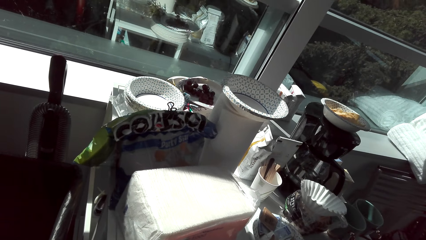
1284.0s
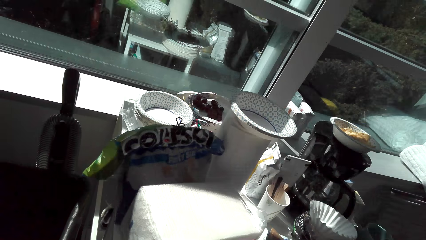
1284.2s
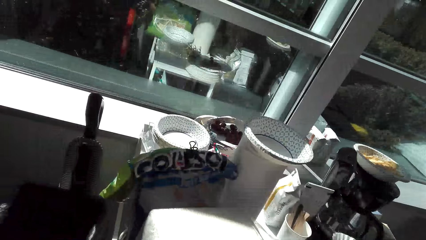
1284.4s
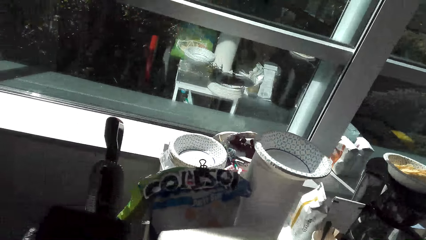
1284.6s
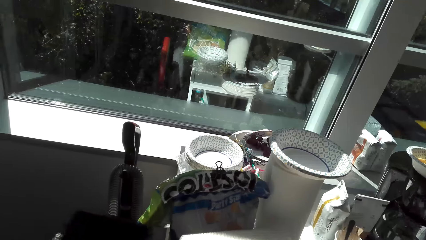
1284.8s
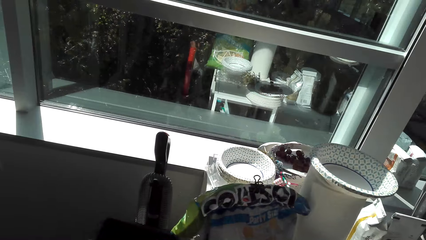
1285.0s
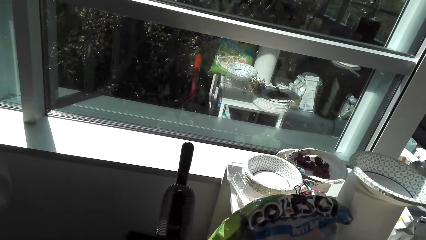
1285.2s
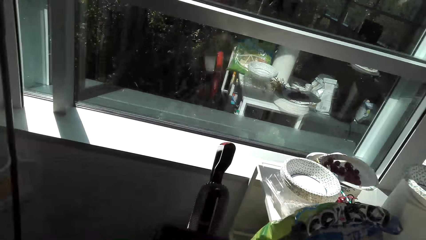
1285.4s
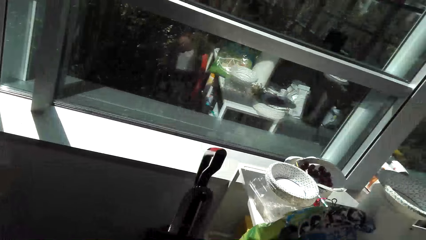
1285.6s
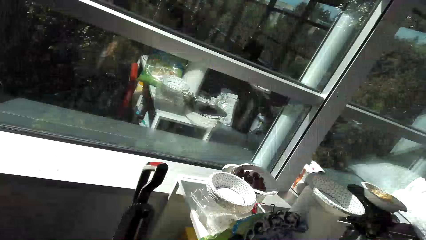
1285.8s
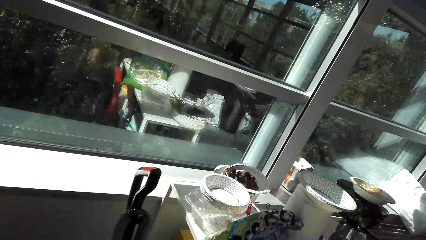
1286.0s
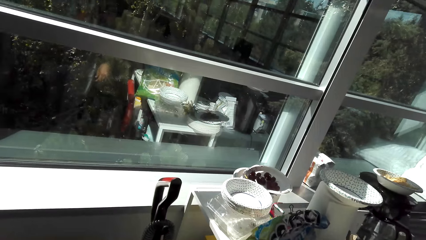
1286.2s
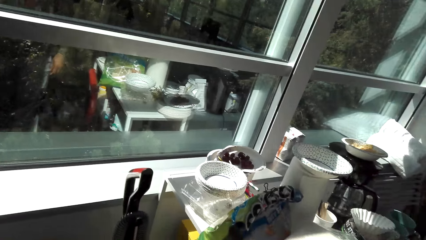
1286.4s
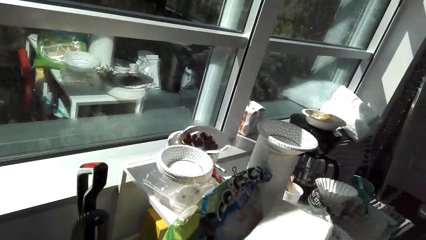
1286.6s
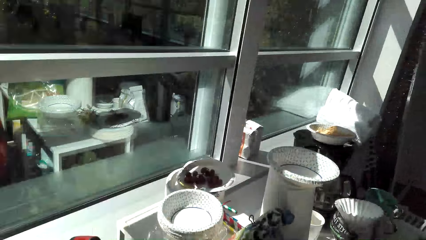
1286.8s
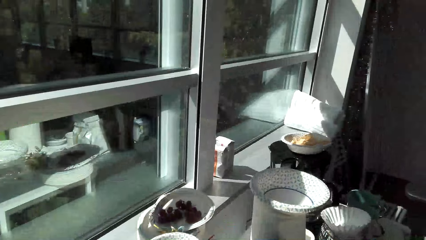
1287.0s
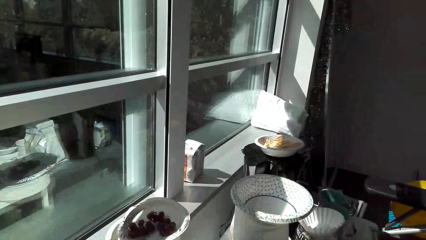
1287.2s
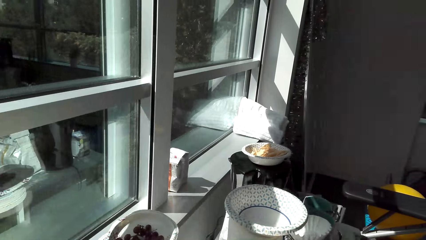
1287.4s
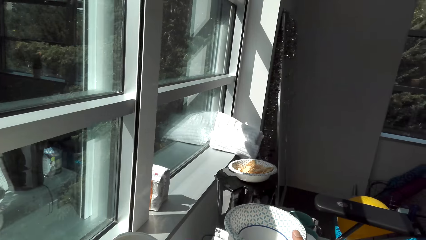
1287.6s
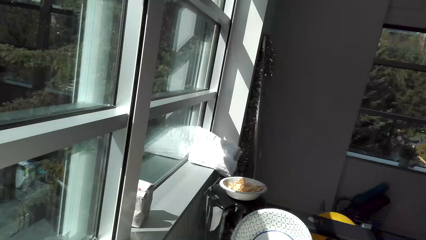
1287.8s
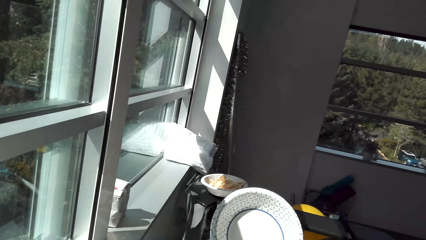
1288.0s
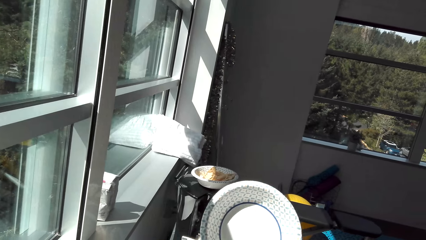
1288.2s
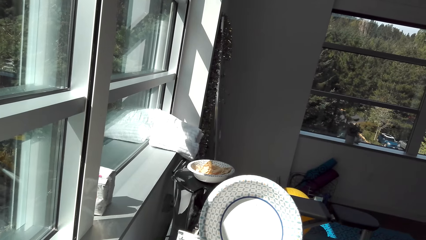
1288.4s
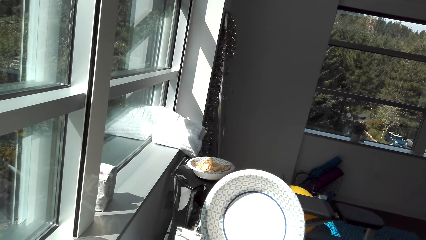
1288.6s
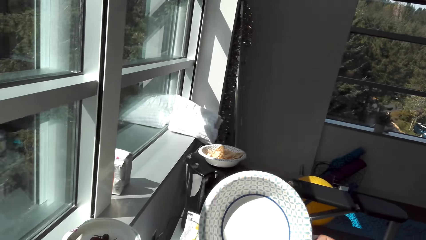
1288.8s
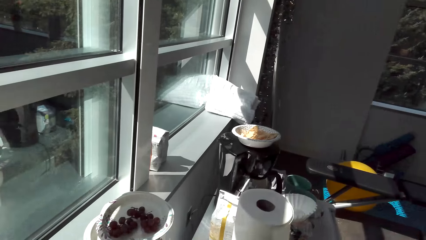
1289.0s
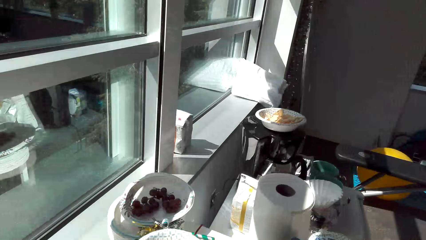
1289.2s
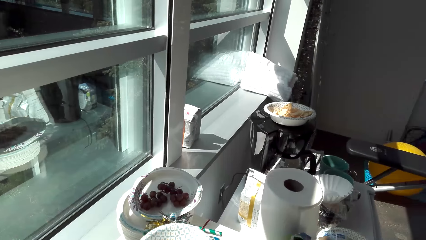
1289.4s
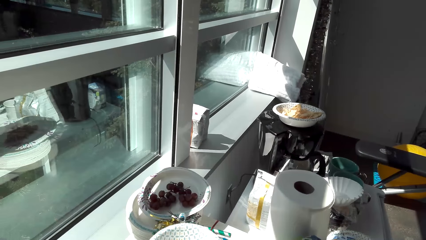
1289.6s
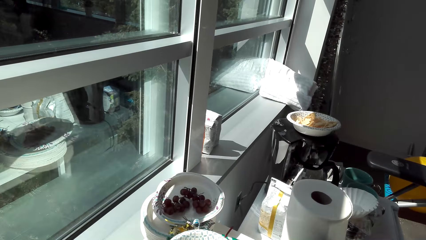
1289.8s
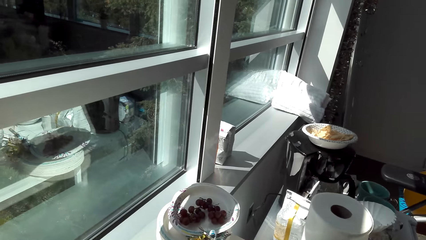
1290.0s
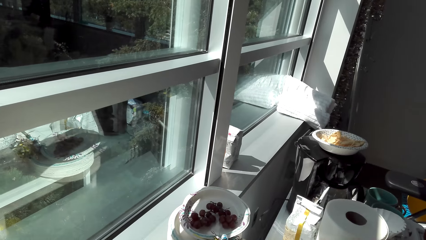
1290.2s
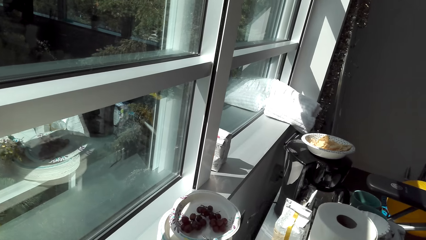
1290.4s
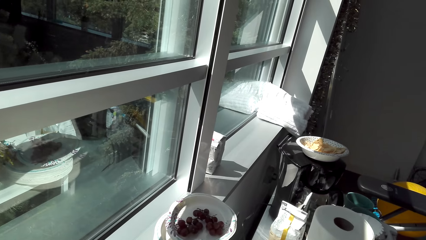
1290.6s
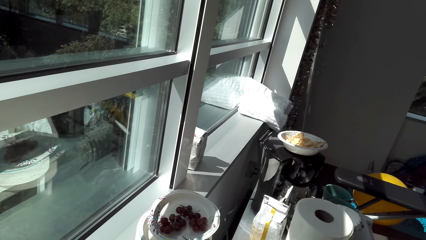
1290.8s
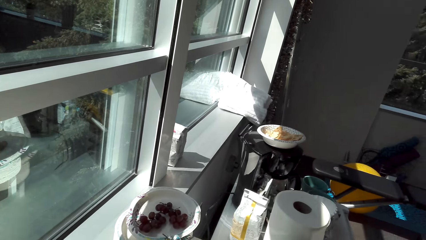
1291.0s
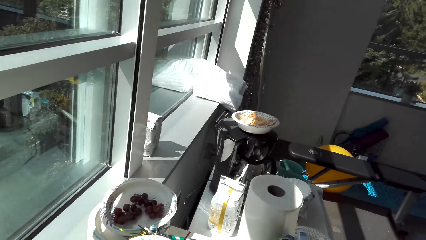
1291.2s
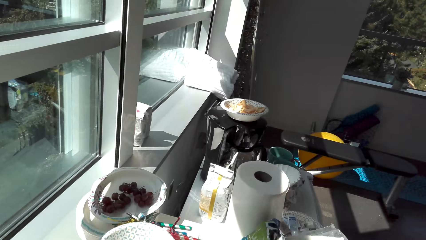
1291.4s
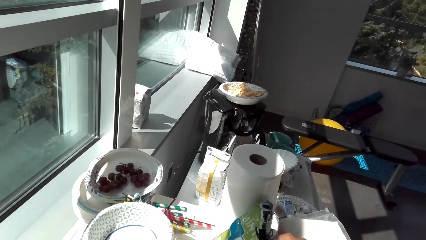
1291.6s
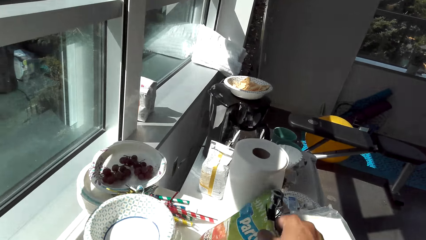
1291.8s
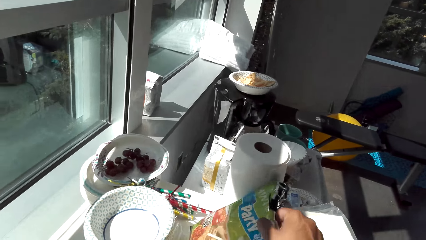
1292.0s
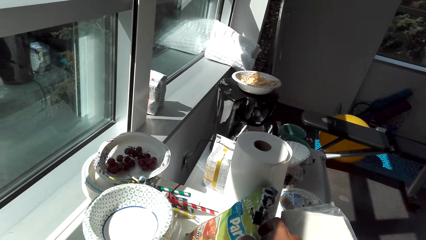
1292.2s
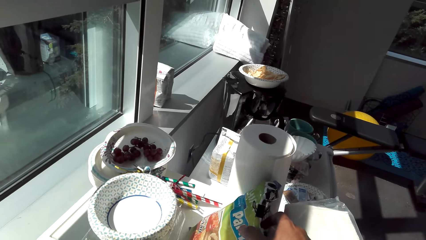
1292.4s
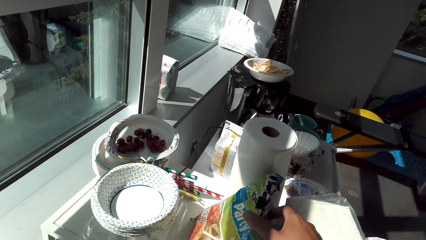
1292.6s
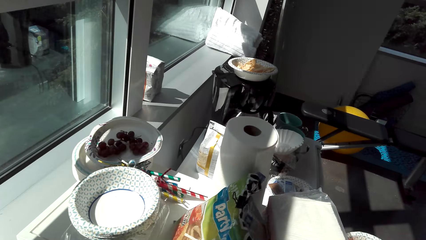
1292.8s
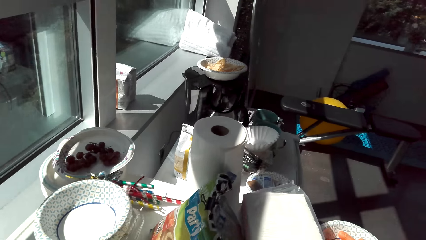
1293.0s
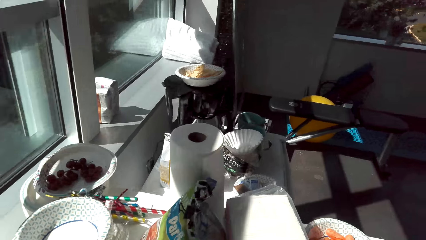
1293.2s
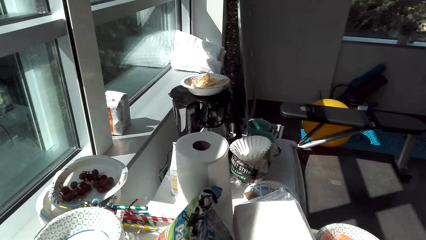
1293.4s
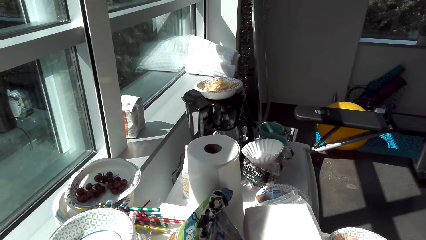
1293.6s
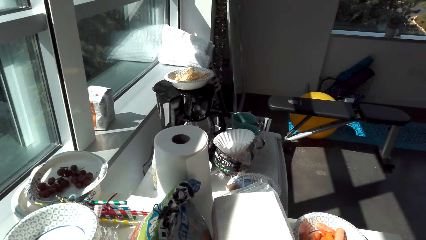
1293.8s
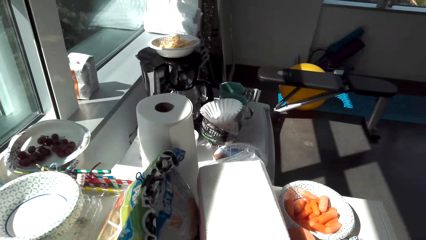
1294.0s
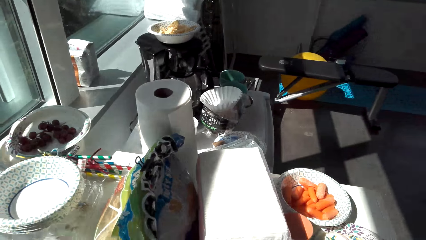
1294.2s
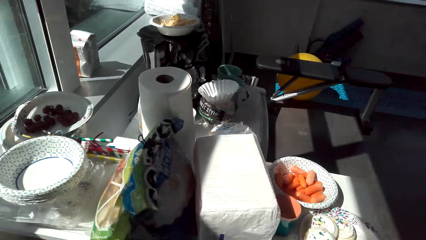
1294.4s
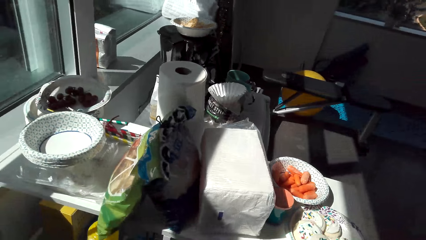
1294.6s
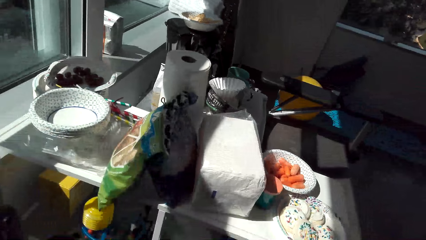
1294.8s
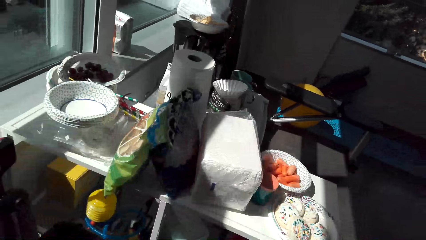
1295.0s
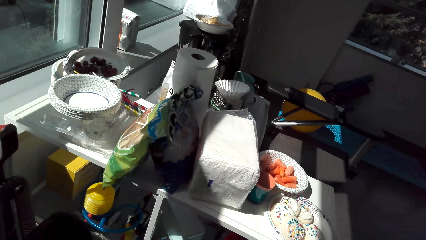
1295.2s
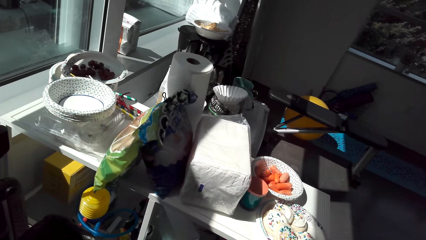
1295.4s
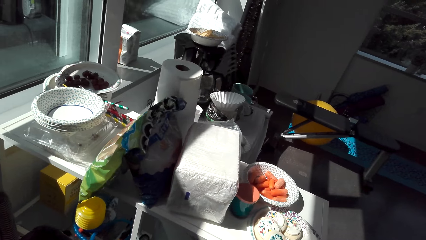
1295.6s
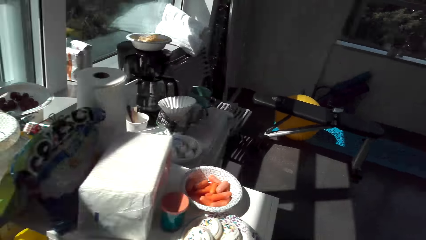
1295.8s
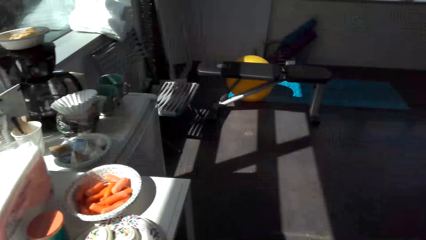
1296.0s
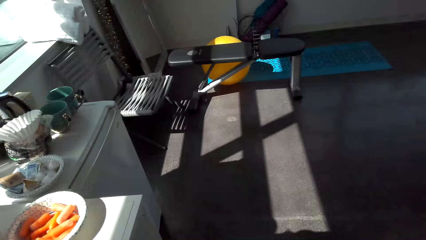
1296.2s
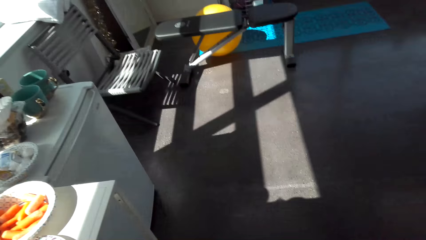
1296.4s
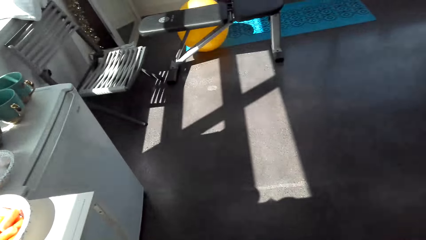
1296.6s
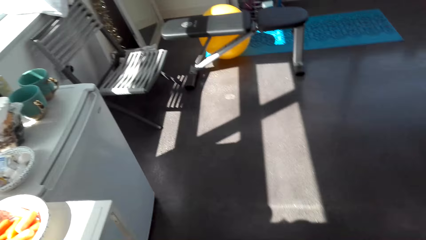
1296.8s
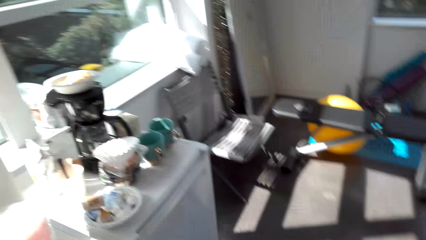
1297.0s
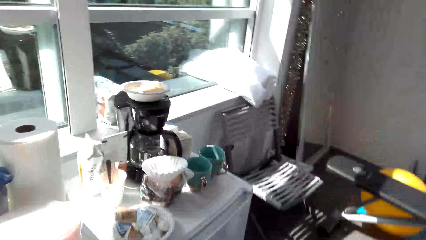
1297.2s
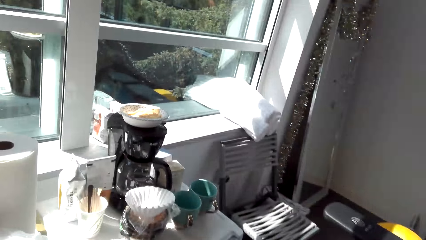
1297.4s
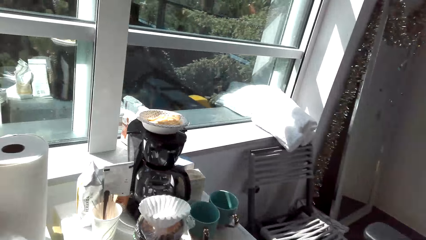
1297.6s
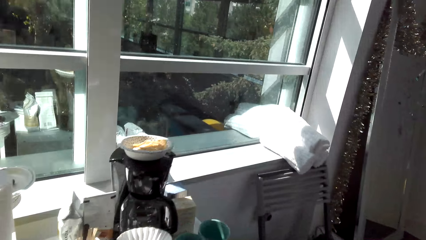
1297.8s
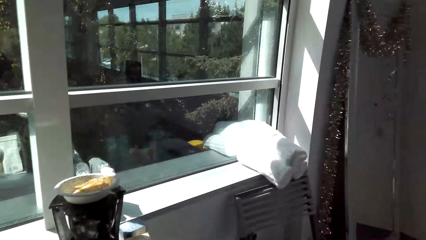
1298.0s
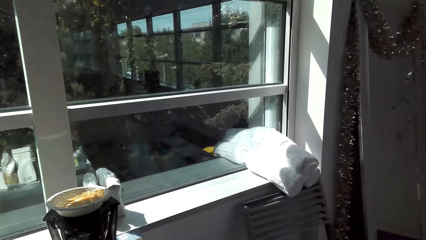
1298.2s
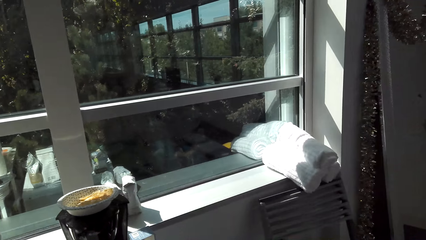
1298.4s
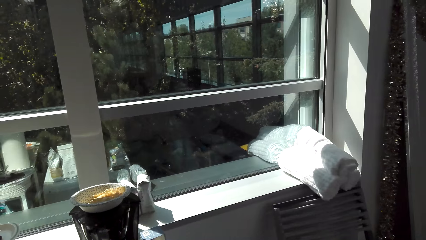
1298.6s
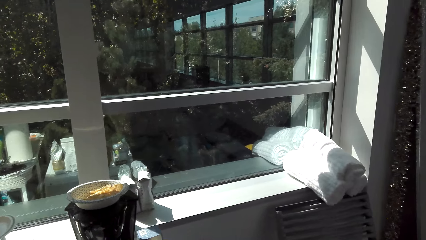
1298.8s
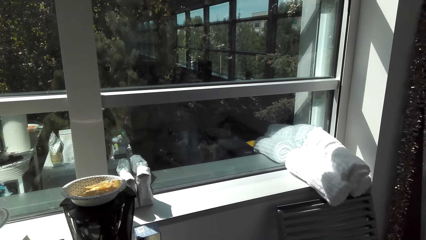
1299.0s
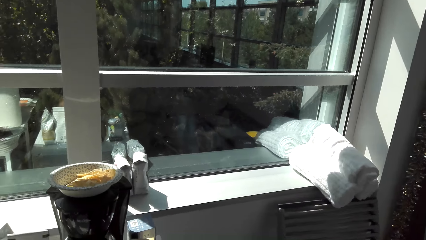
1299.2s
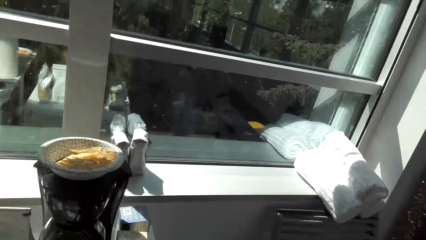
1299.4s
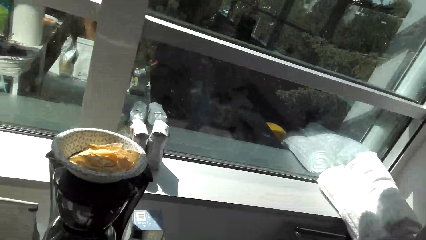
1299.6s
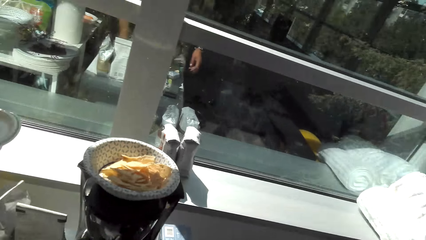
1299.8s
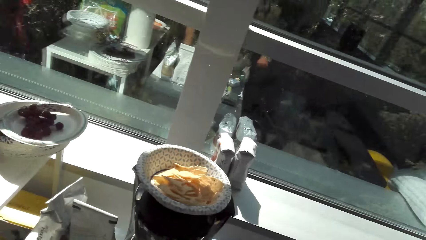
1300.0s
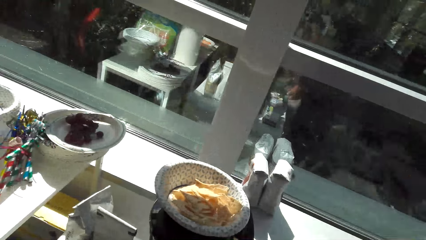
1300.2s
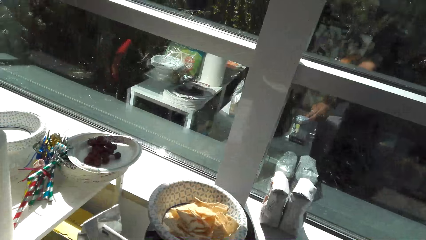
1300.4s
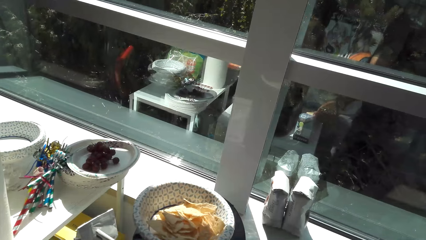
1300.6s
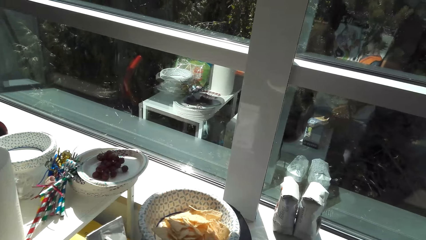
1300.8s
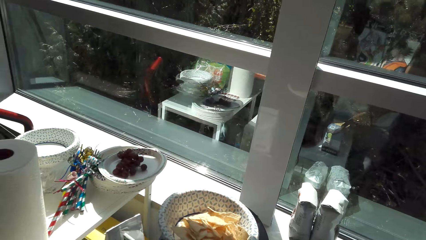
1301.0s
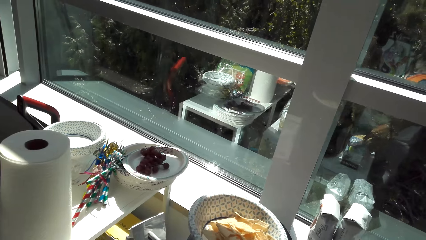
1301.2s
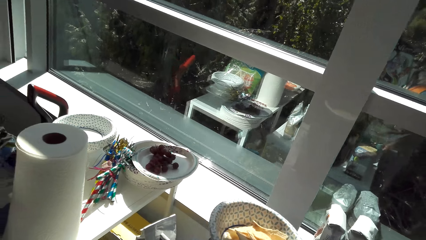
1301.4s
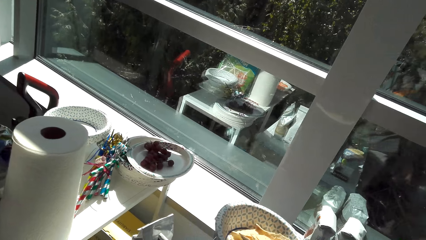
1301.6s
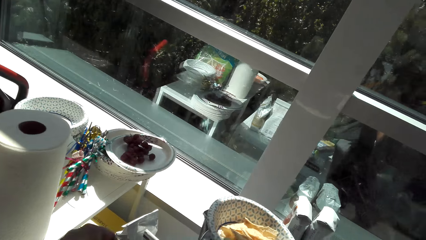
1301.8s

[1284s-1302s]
The camera wearer picks up the plates. They touch the packet. They put a packet of something on the table. They look at the shelf. They look around. They look at the crisps.
